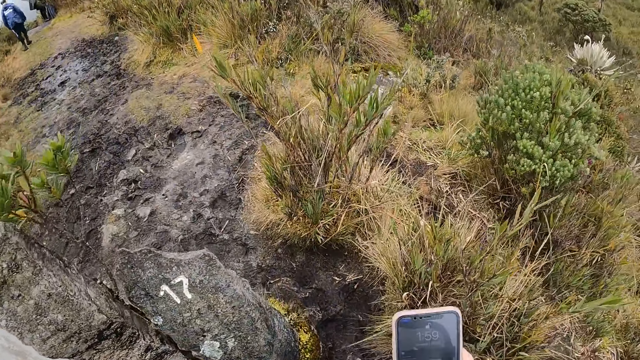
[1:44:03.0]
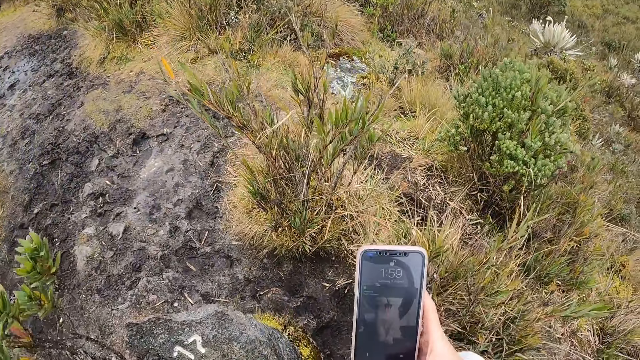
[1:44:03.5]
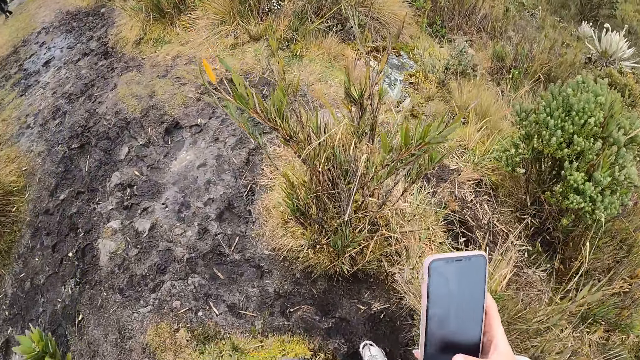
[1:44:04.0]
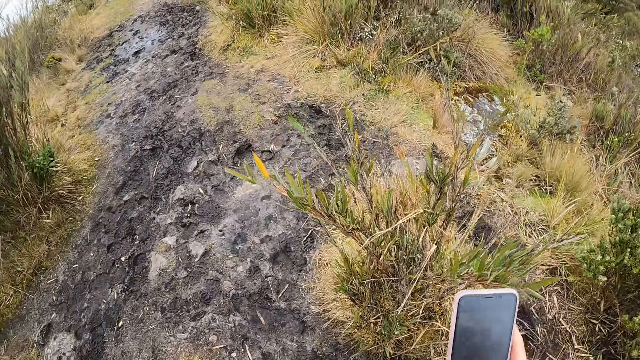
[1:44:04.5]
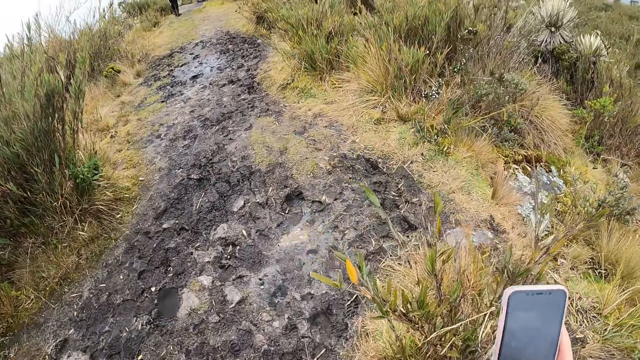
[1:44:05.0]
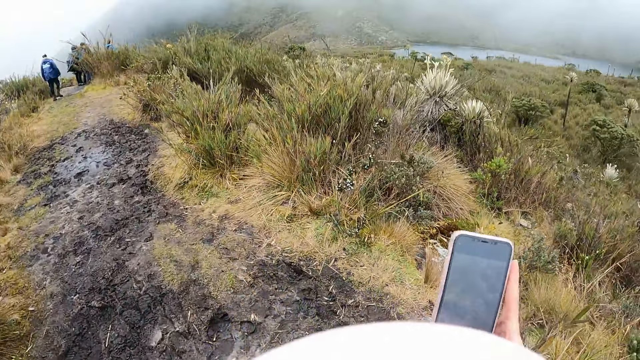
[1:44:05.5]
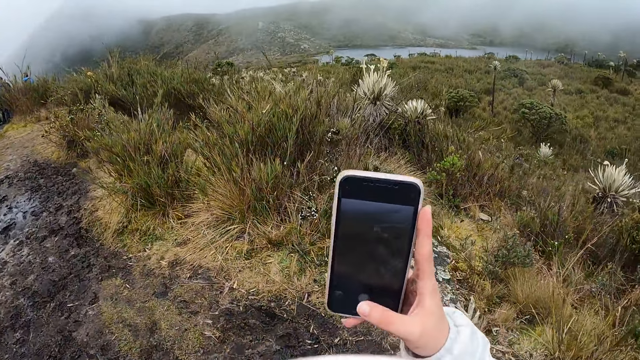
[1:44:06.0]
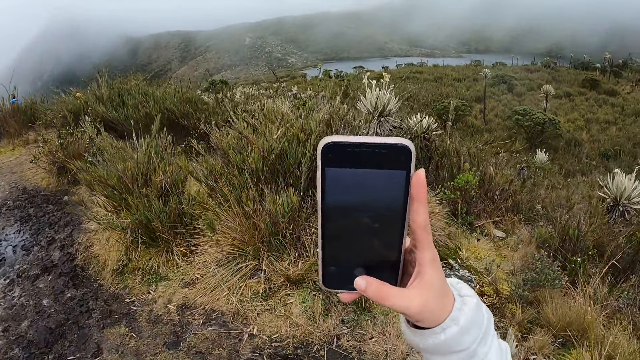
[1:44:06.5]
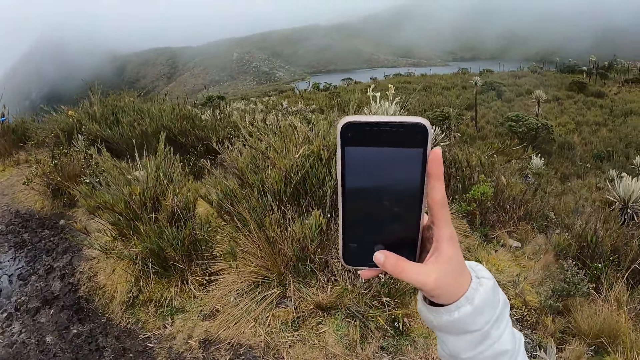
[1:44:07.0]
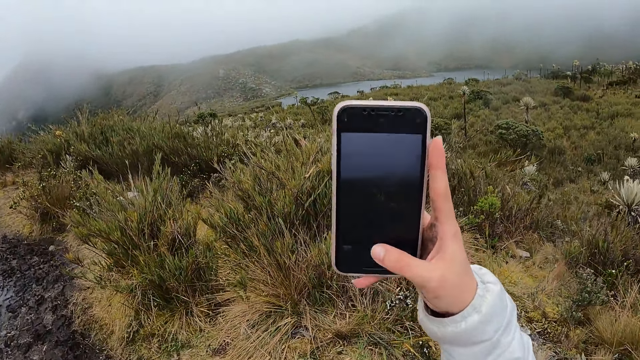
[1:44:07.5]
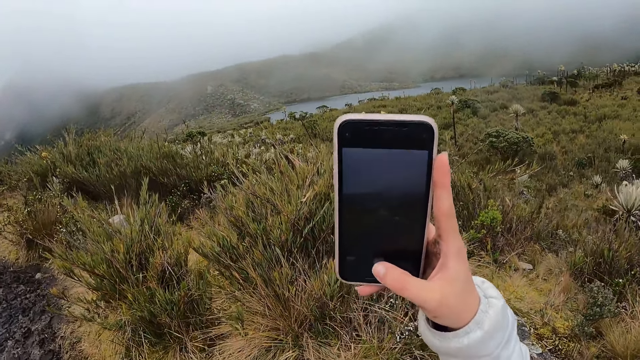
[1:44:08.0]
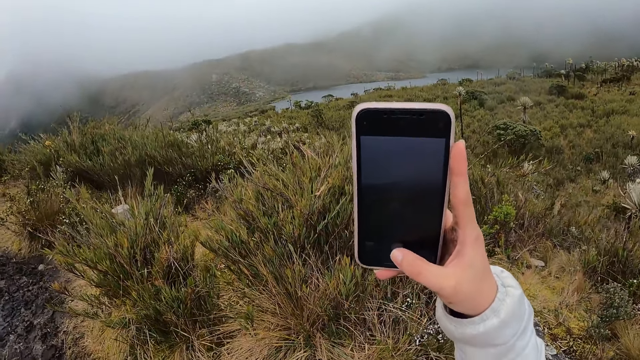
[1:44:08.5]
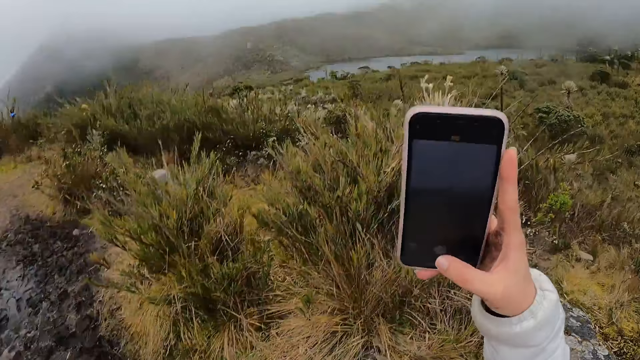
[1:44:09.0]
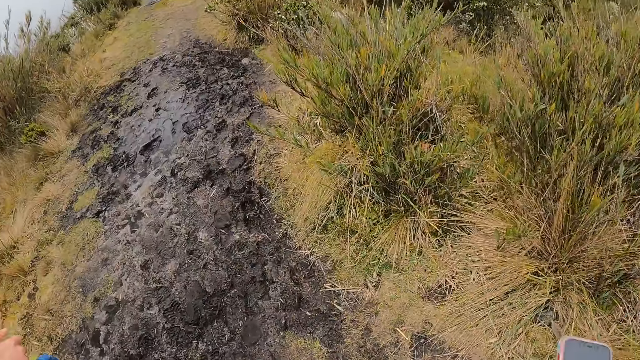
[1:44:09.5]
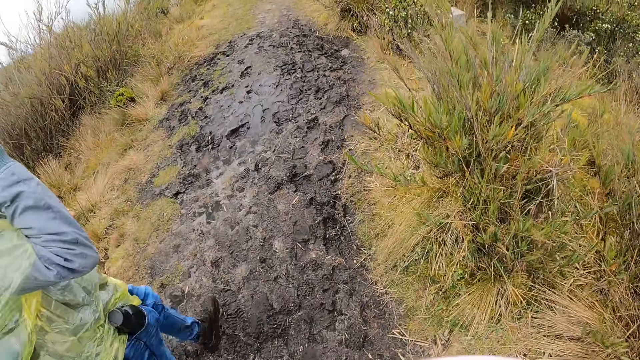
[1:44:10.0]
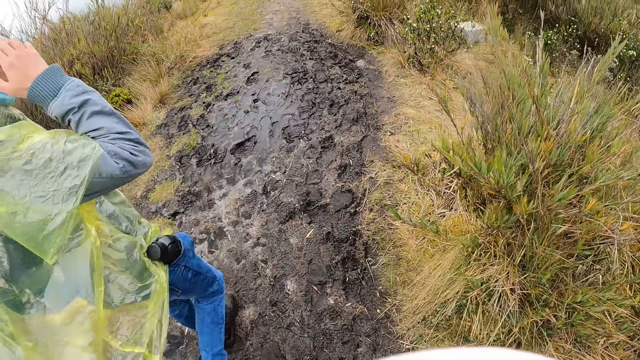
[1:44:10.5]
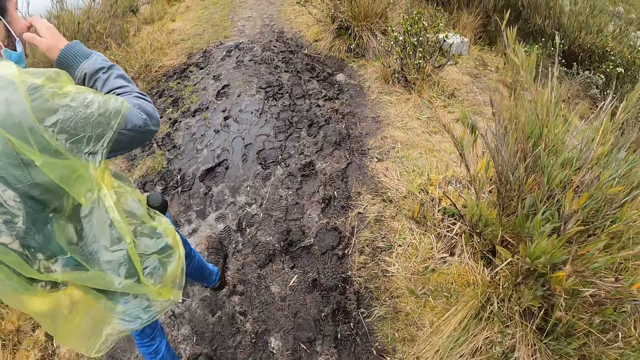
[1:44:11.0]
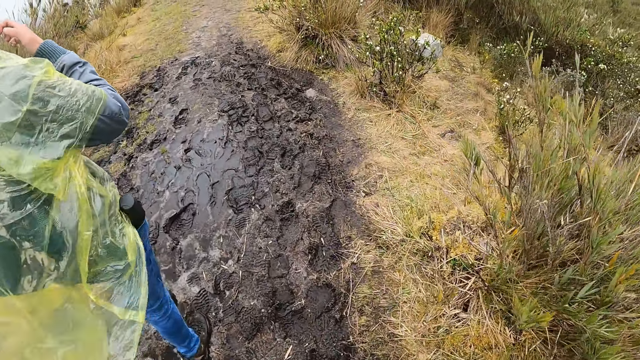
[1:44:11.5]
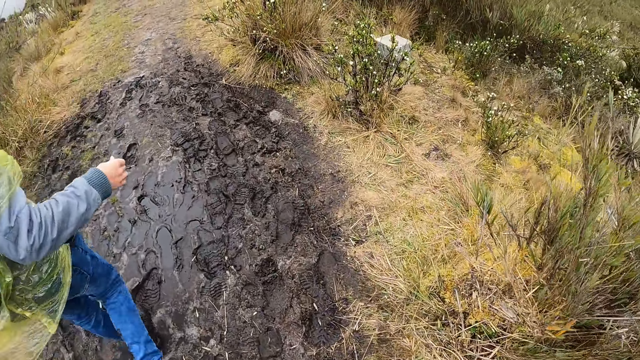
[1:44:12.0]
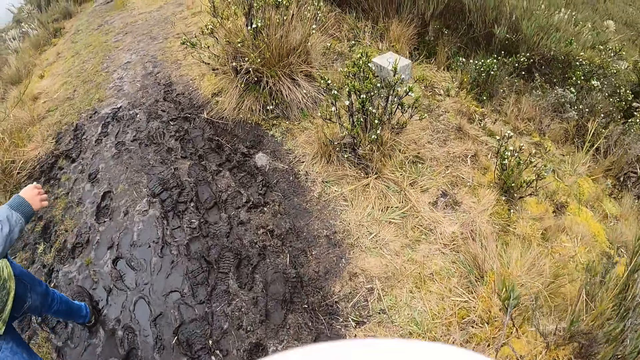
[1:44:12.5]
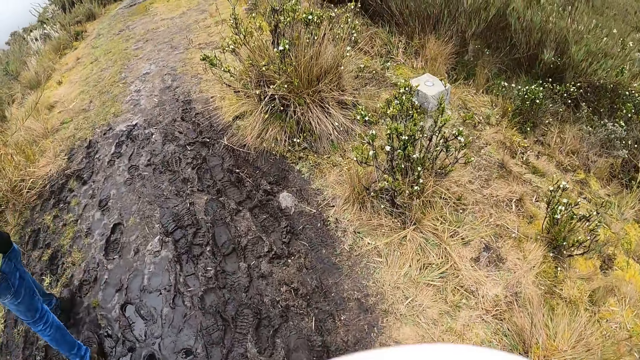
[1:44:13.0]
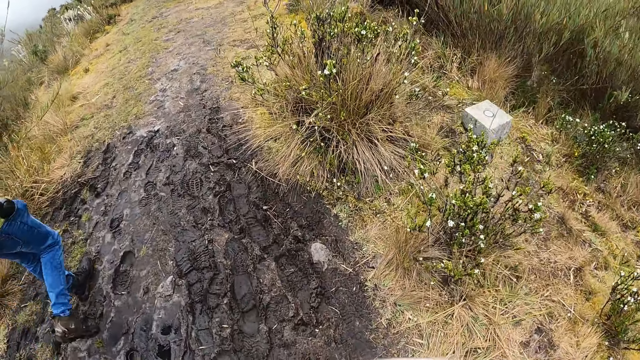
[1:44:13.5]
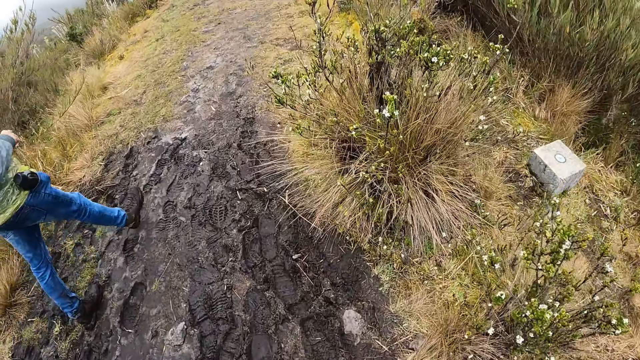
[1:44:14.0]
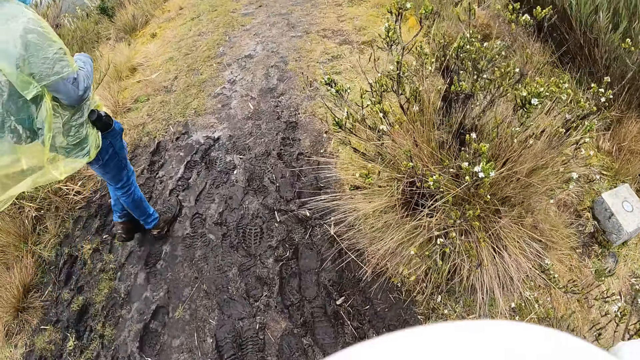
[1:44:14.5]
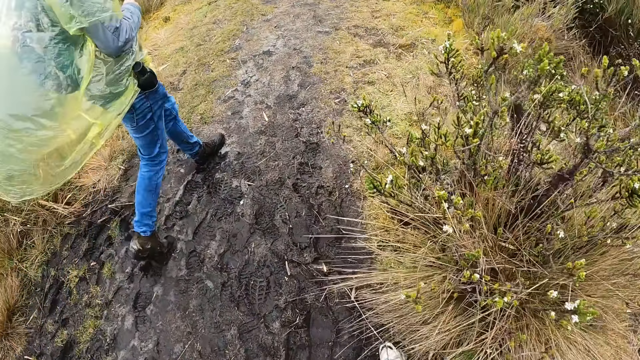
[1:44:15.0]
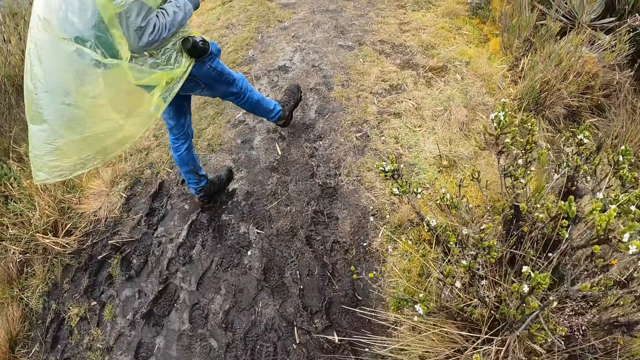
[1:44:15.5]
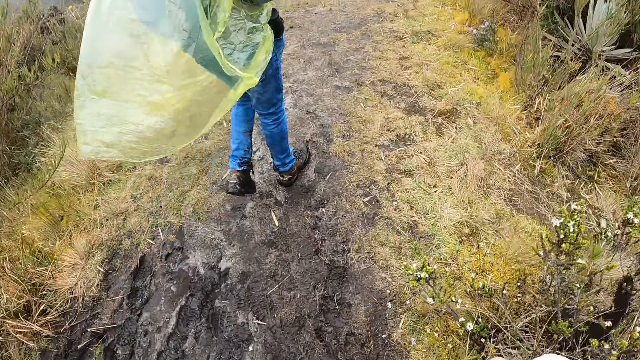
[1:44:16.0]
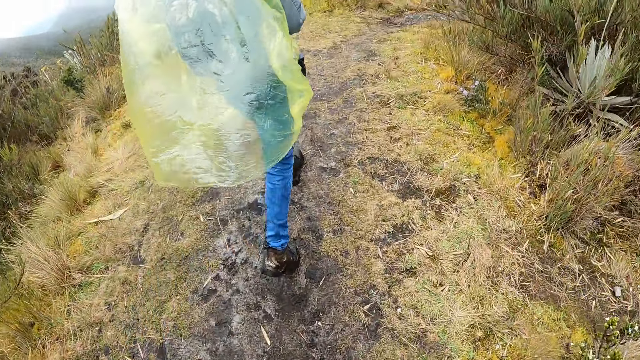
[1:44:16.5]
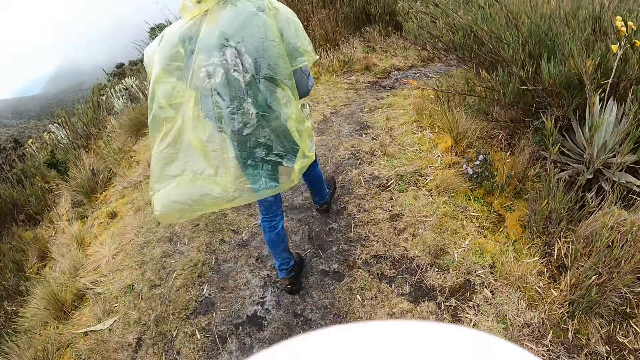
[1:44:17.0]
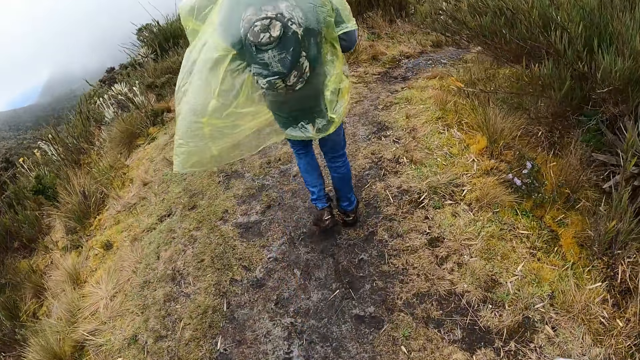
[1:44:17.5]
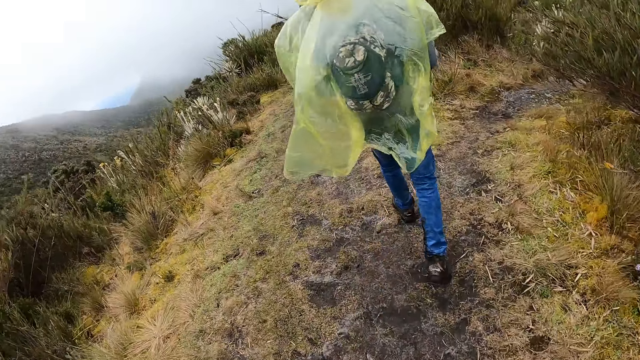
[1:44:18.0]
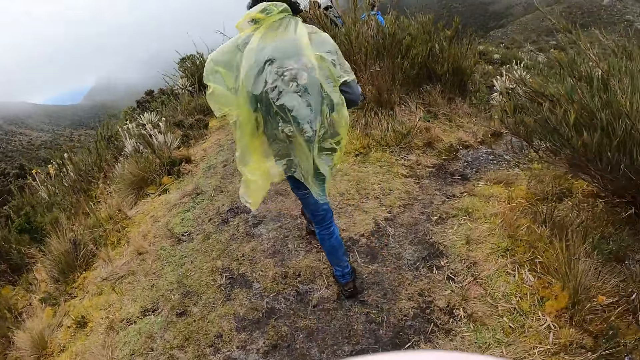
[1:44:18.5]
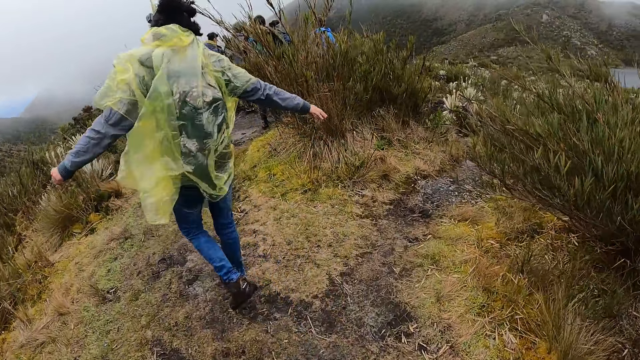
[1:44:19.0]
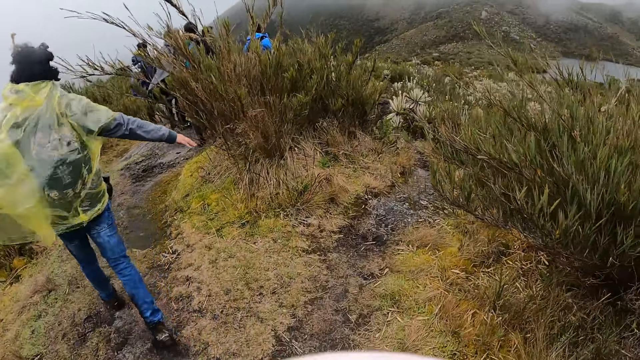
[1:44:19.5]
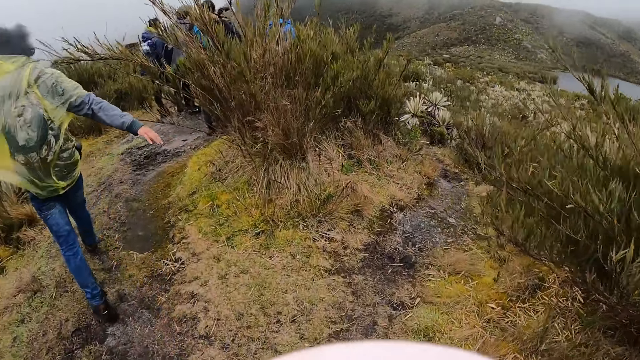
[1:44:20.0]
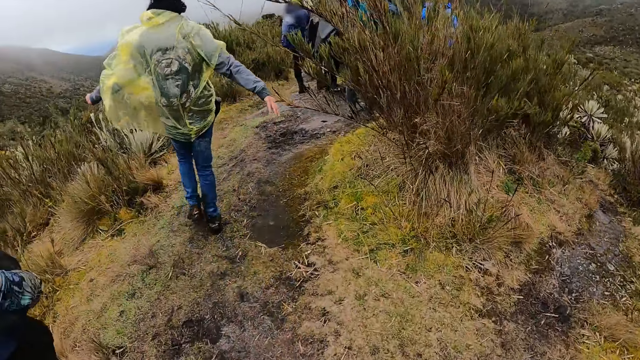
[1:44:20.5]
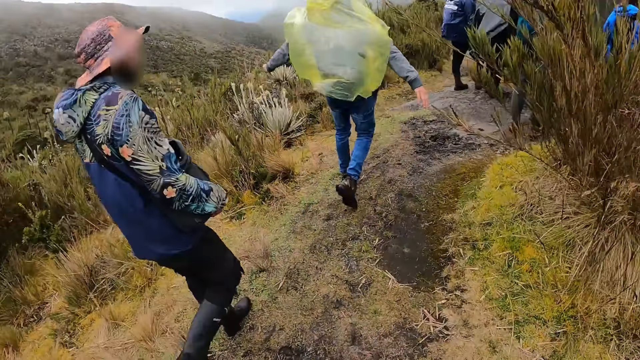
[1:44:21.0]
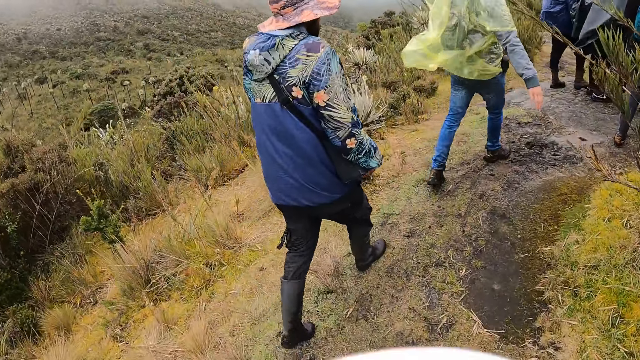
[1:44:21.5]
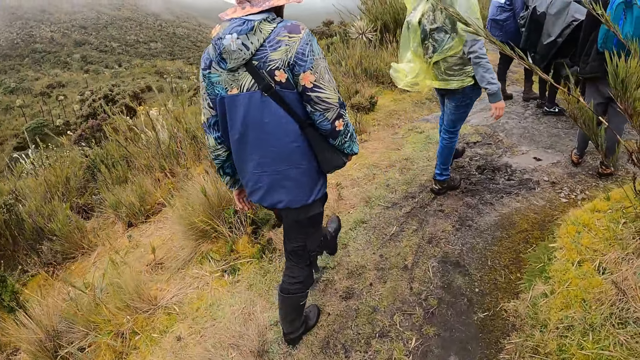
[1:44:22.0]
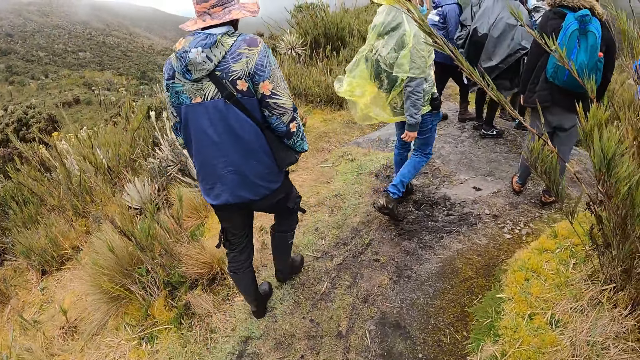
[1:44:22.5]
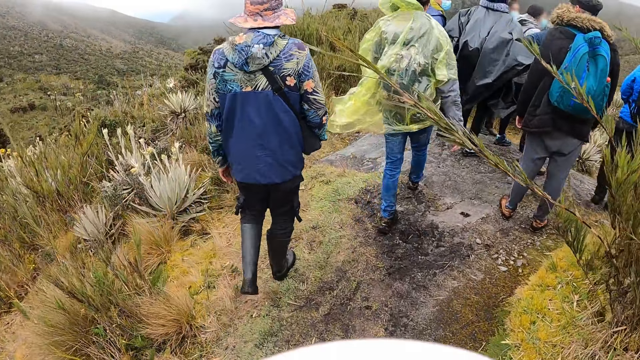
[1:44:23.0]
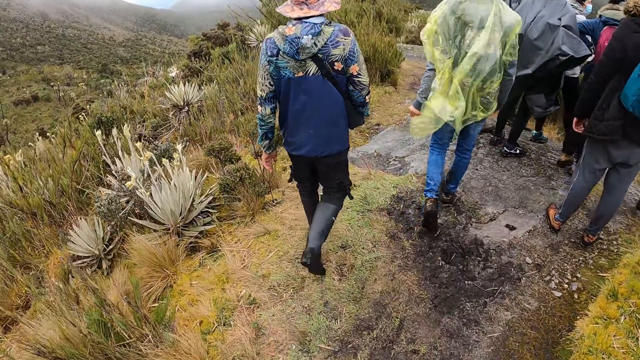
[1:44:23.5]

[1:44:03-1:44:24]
The camera wearer walks on a foot path. She operates the phone with her right hand. She takes a photo of hills. She walks on the foot path. The man walks past the camera wearer. Another man walks past the camera wearer.
